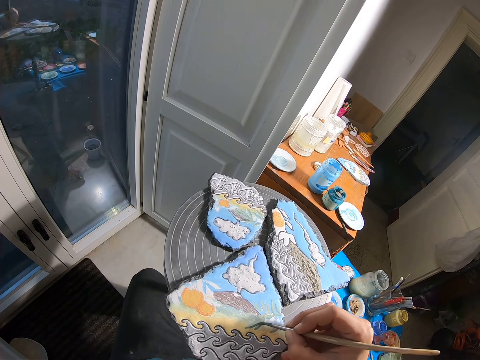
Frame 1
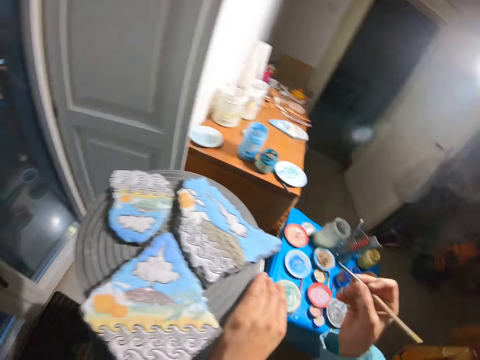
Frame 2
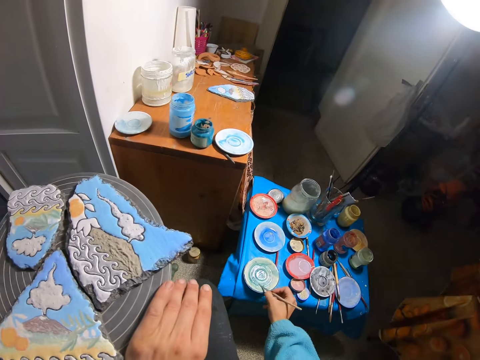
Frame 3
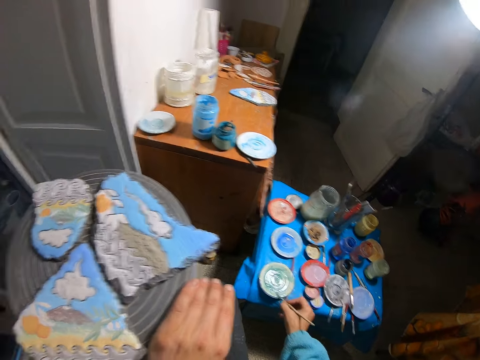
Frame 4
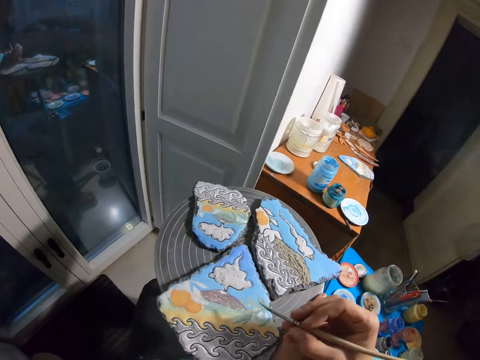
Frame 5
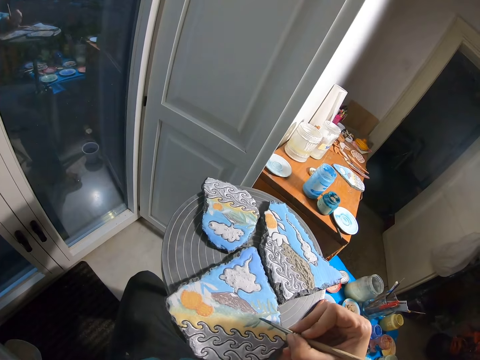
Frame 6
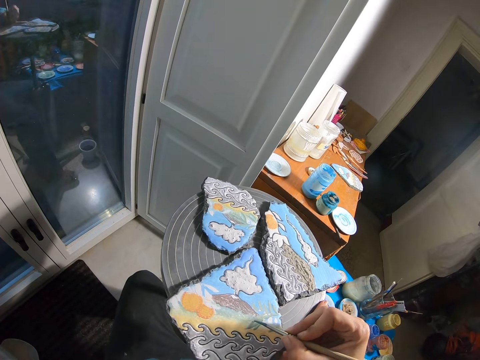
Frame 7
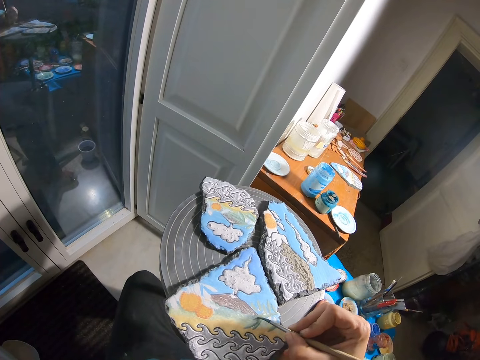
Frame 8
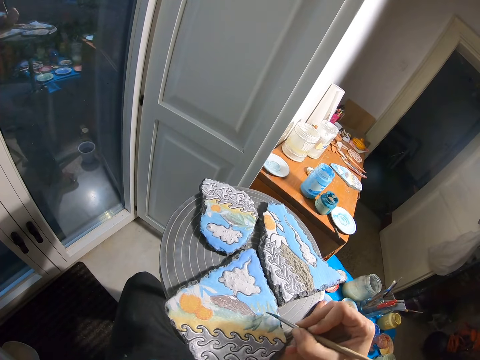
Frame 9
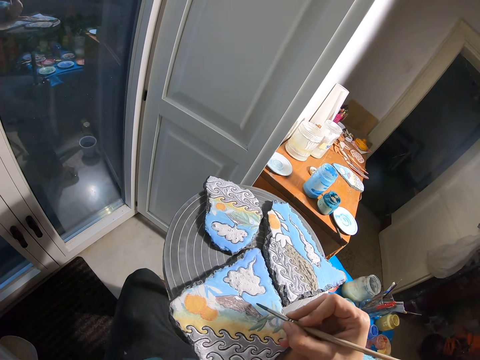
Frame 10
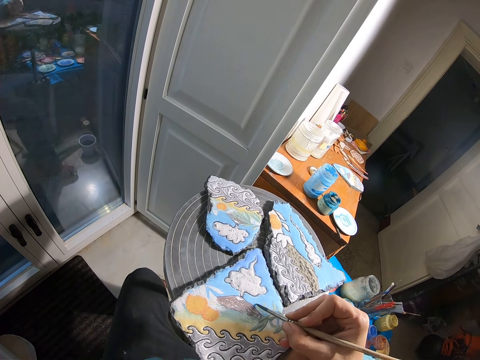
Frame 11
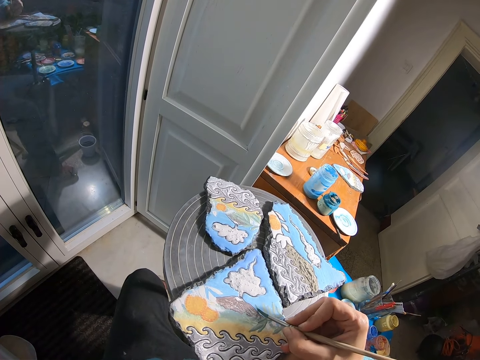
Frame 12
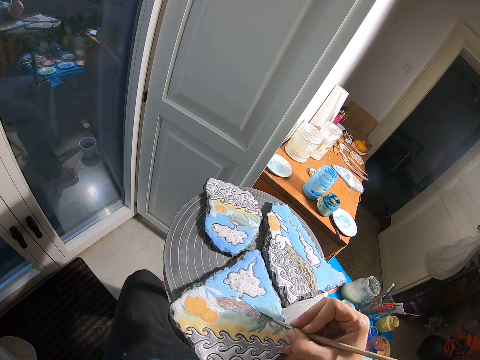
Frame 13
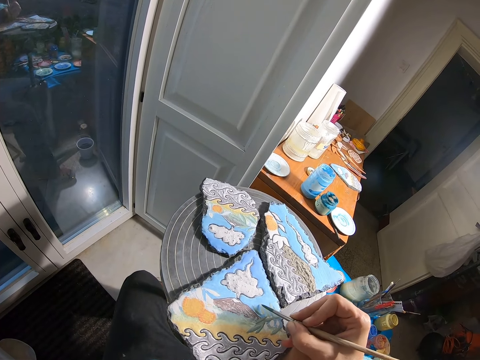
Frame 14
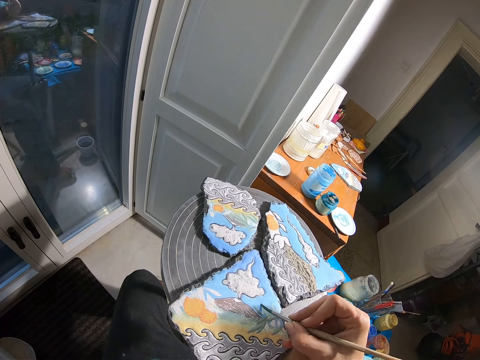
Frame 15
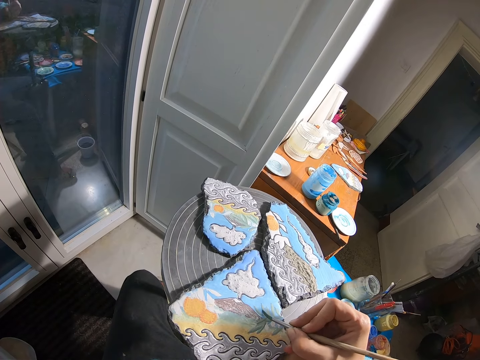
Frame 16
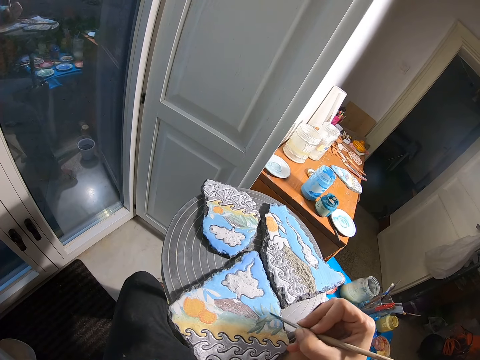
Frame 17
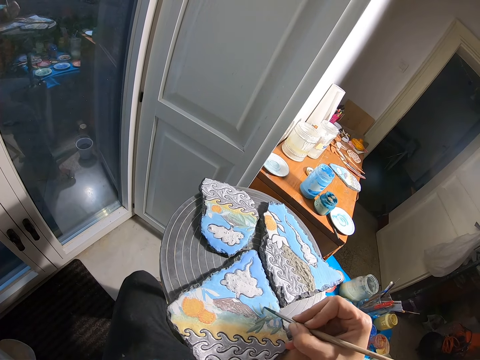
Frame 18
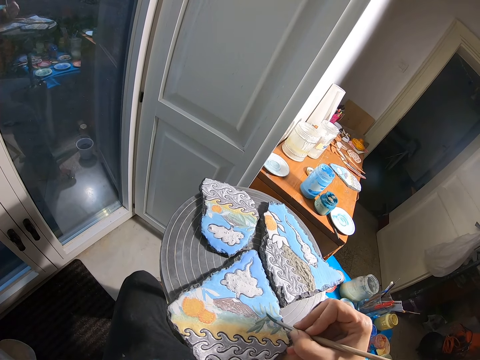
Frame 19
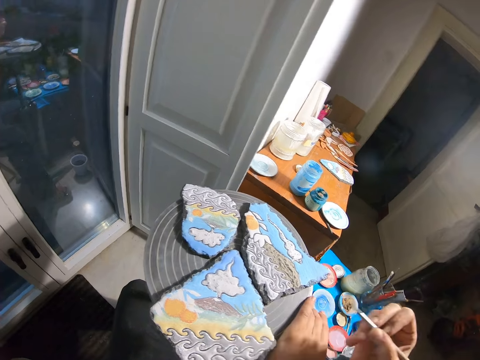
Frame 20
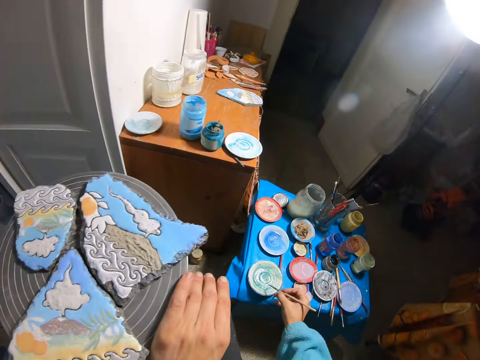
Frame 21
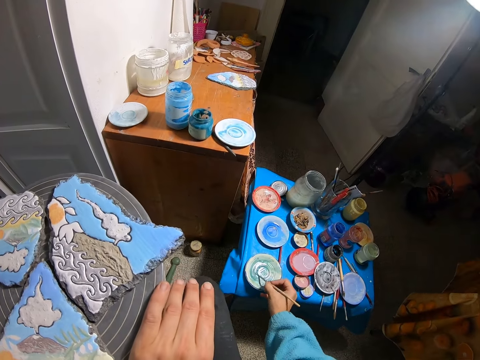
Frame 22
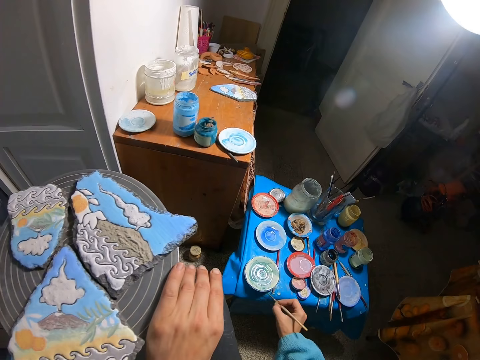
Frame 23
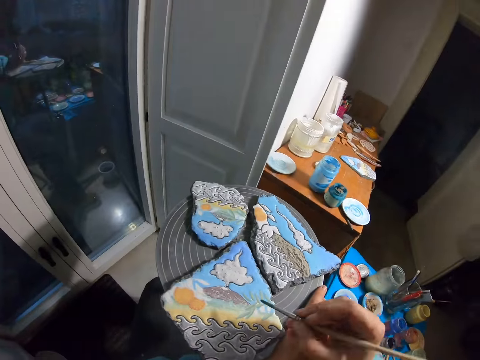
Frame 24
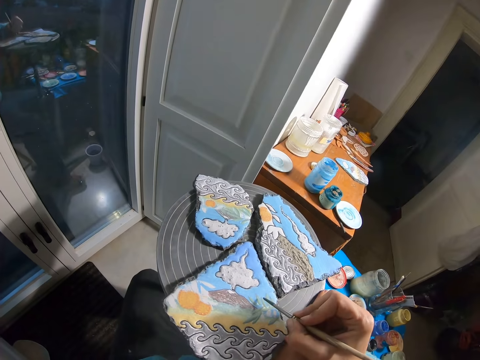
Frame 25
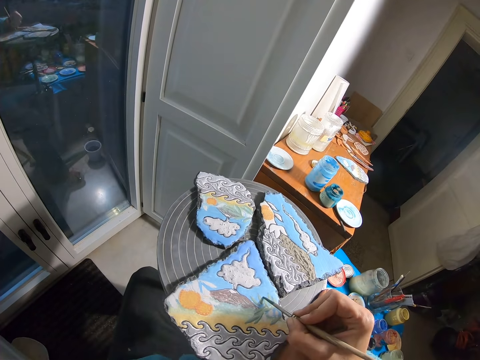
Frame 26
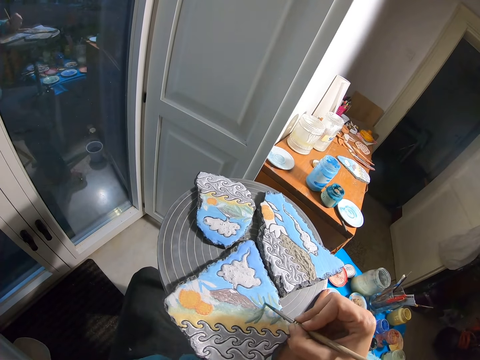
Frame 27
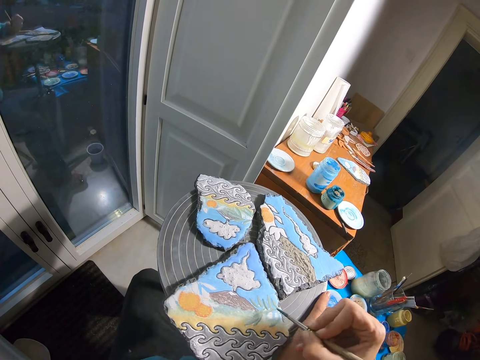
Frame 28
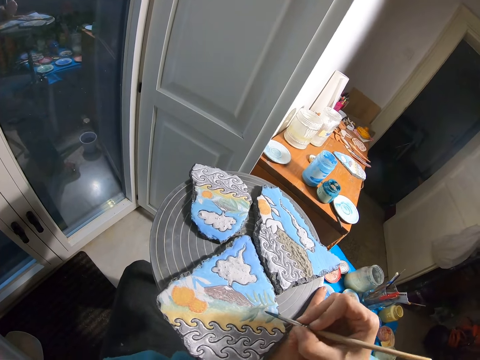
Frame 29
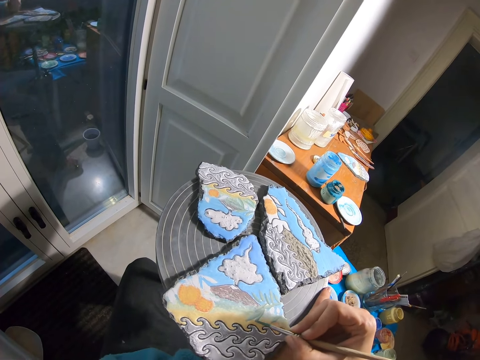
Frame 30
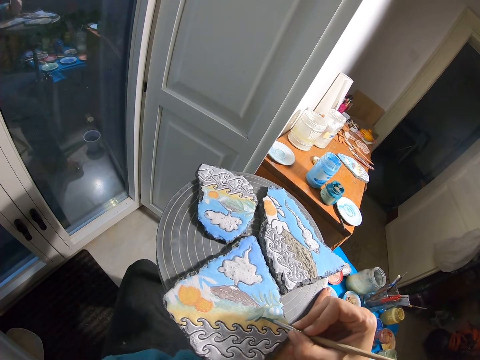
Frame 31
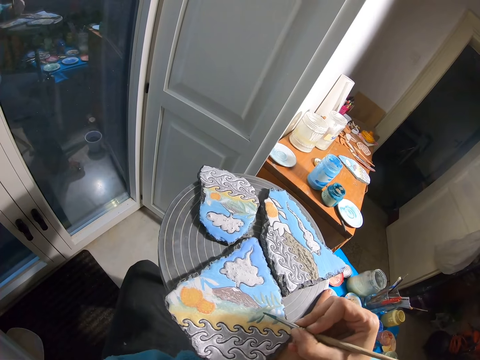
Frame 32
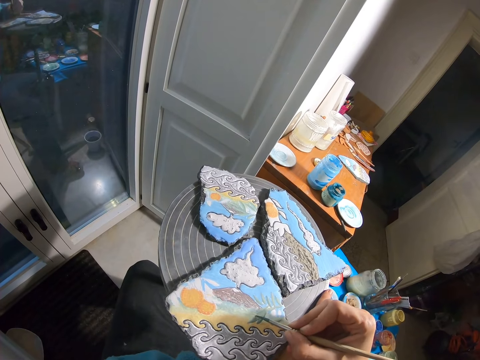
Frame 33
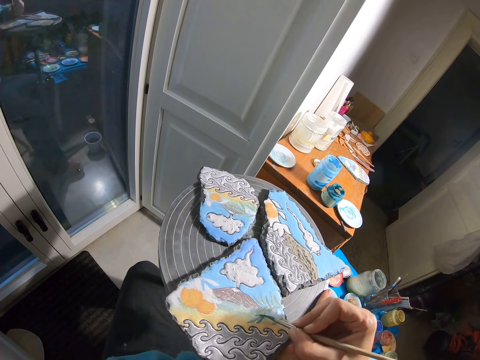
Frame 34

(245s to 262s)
The camera wearer brushes the plate with the paintbrush in his right hand. He paints the stone with the paintbrush in his right hand. He brushes the plate with the paintbrush in his right hand. He paints the stone with the paintbrush in his right hand.

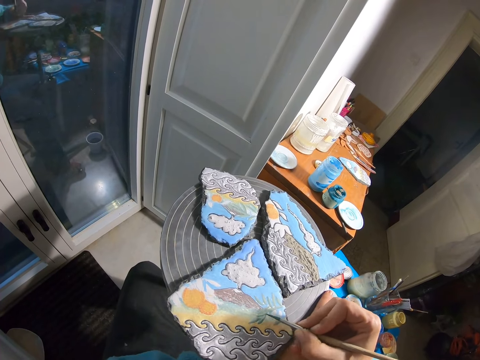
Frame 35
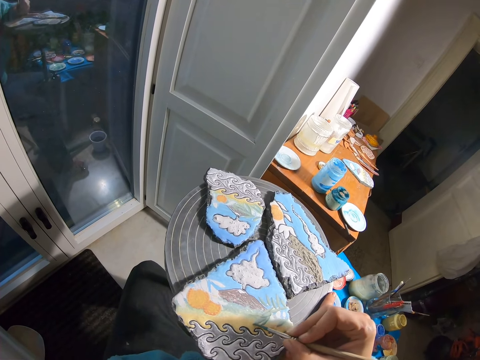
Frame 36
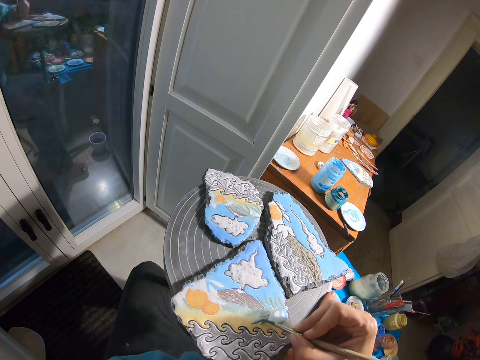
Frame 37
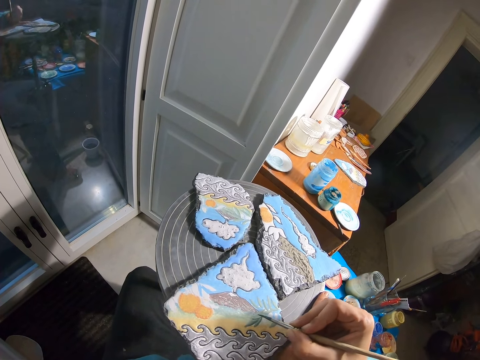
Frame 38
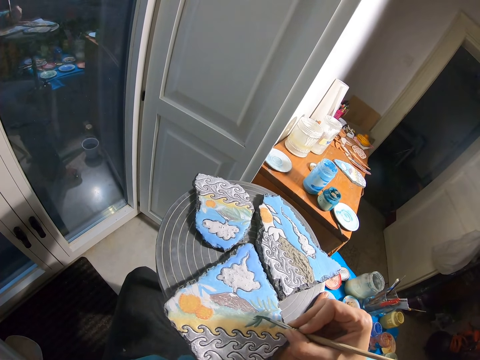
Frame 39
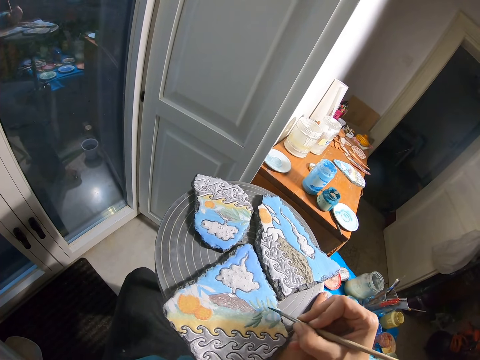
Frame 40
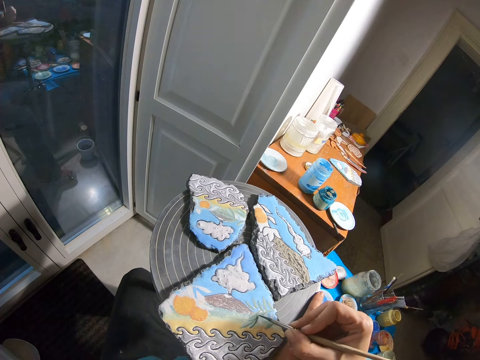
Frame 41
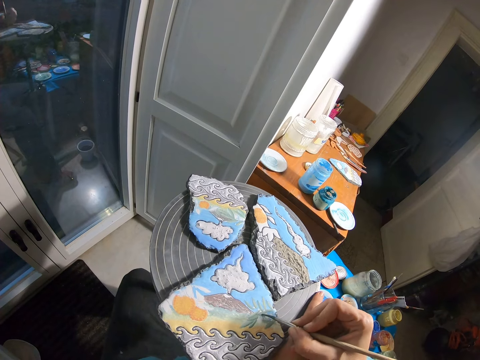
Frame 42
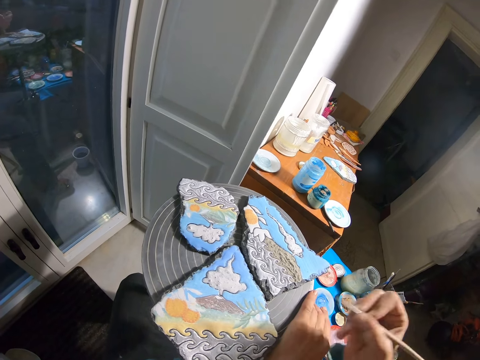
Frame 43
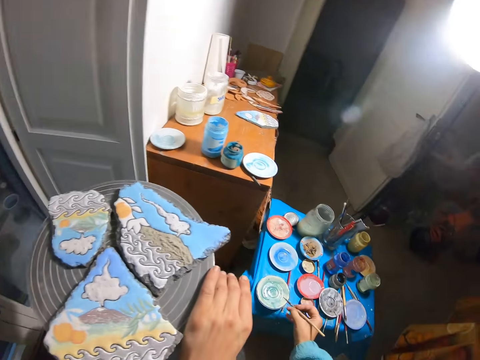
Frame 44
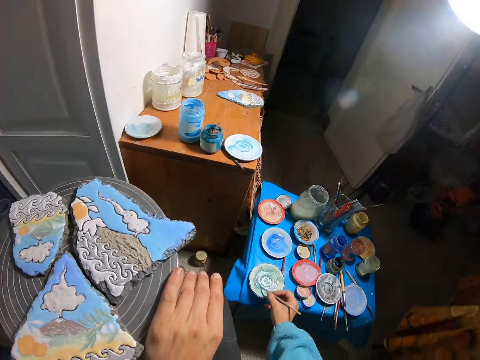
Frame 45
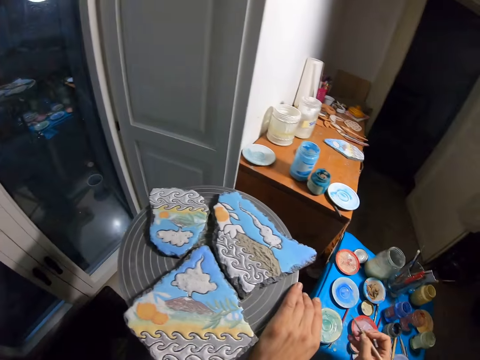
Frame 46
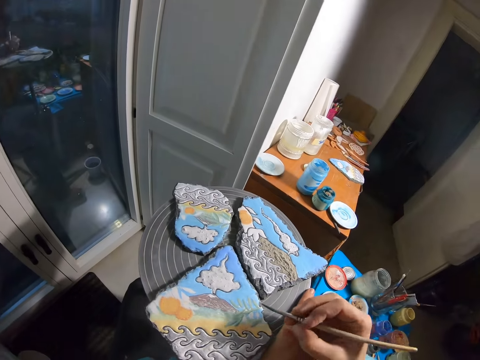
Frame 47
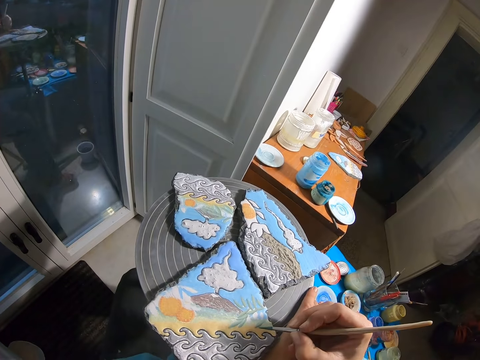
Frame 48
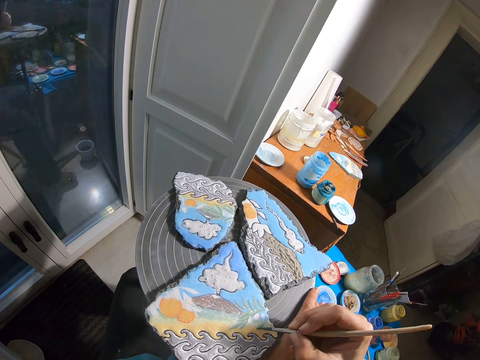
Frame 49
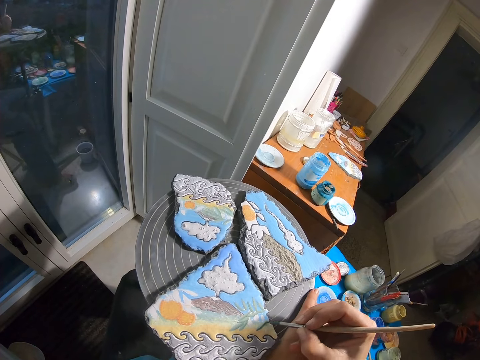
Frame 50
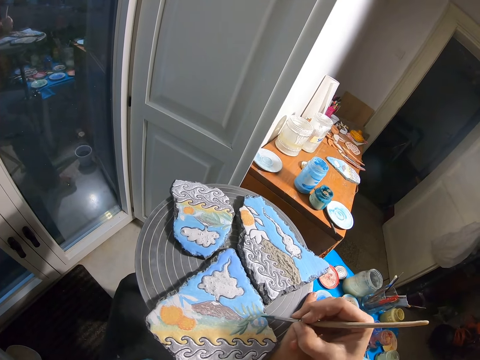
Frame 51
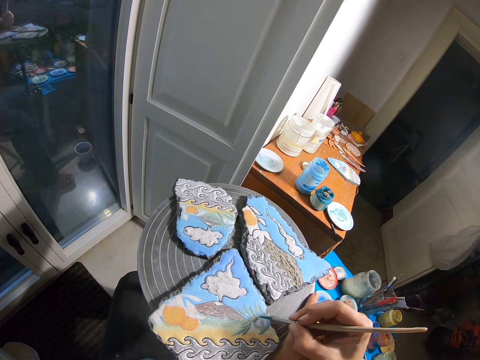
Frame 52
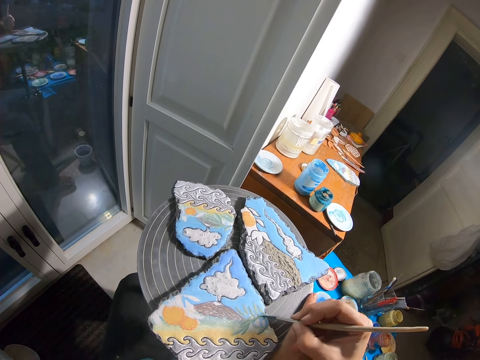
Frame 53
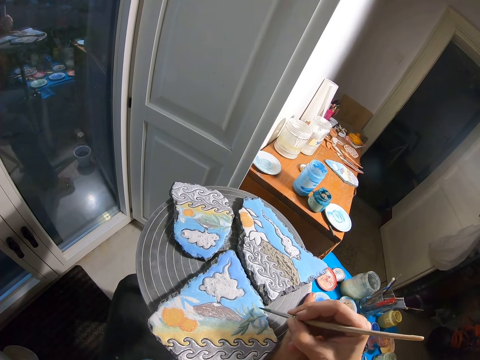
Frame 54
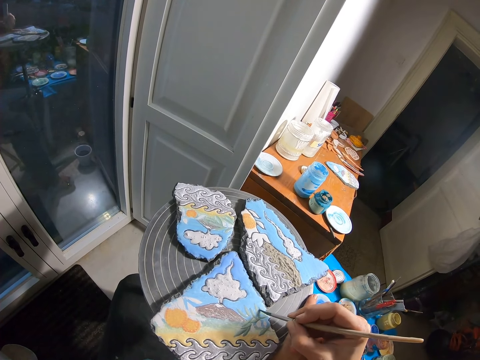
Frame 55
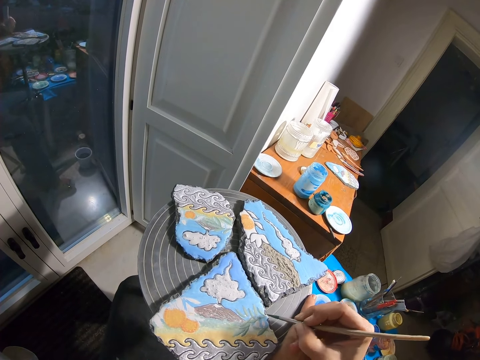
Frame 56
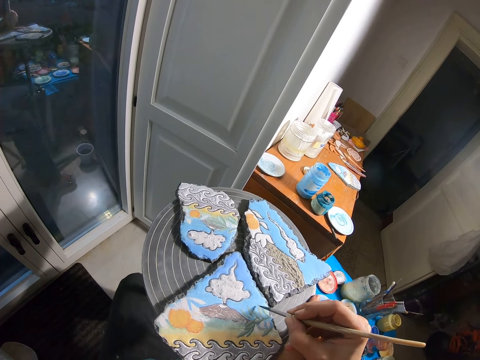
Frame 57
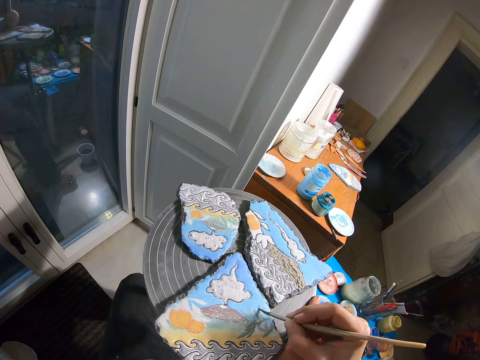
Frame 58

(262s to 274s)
The camera wearer brushes the plate with the paintbrush in his right hand. He paints the stone with the paintbrush in his right hand.
